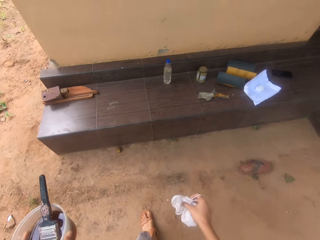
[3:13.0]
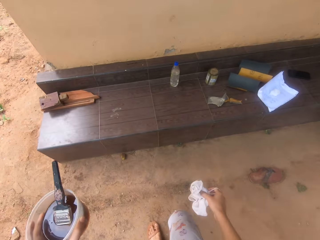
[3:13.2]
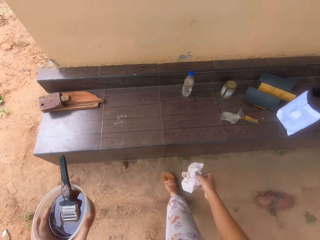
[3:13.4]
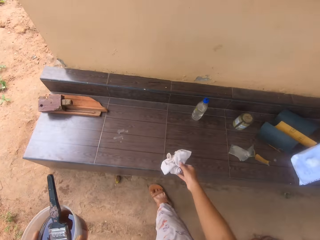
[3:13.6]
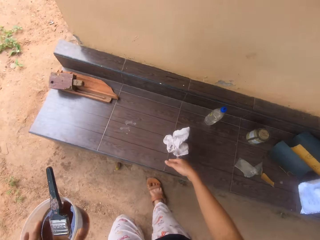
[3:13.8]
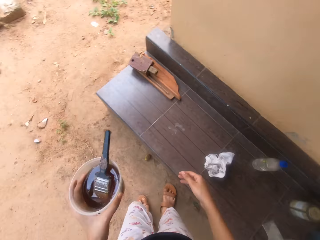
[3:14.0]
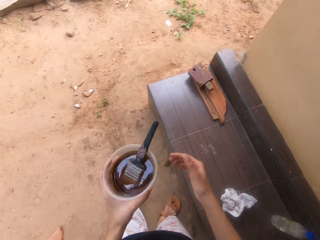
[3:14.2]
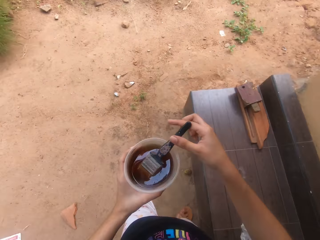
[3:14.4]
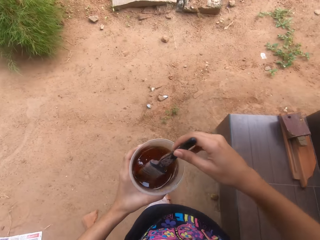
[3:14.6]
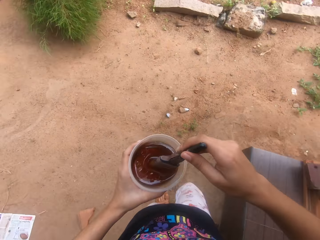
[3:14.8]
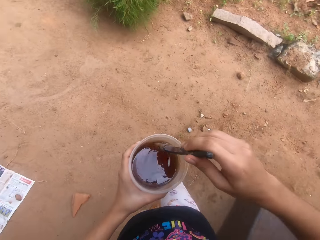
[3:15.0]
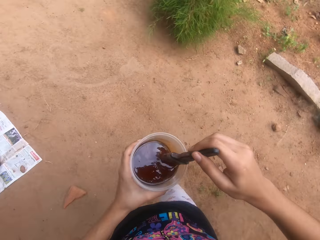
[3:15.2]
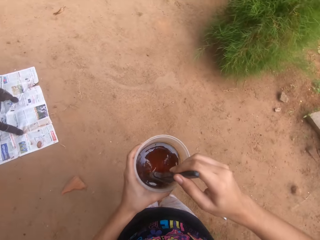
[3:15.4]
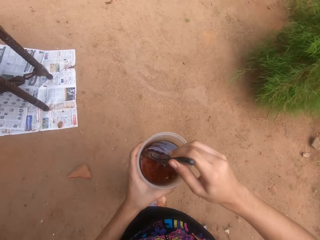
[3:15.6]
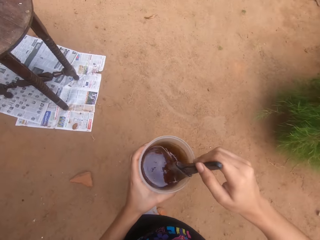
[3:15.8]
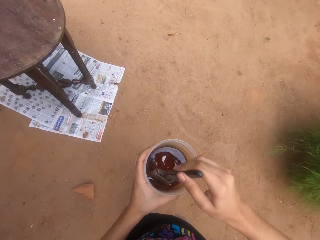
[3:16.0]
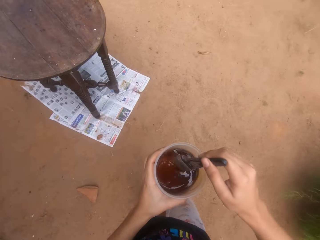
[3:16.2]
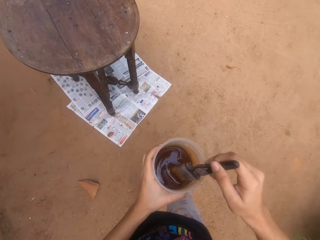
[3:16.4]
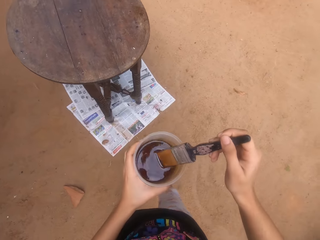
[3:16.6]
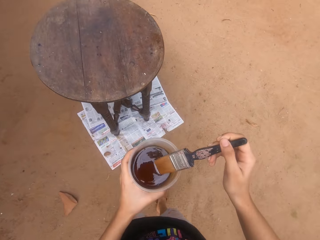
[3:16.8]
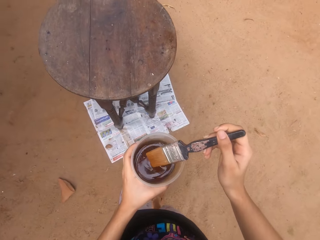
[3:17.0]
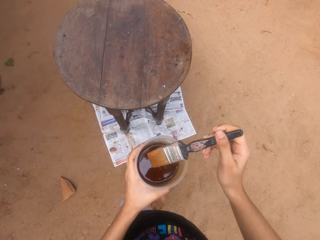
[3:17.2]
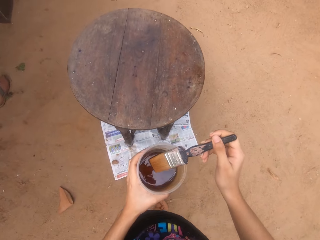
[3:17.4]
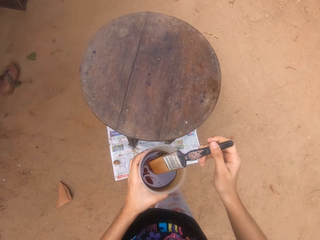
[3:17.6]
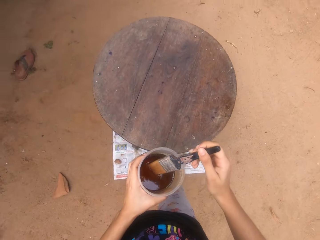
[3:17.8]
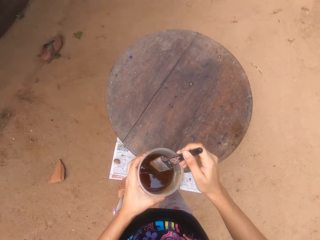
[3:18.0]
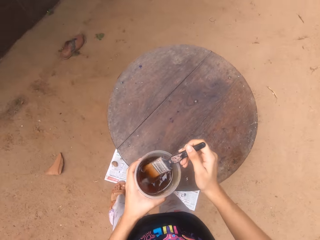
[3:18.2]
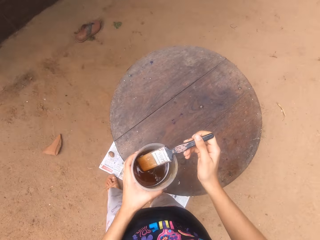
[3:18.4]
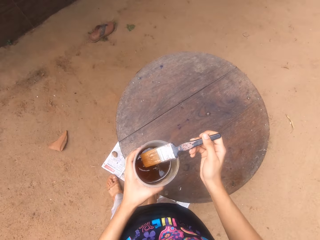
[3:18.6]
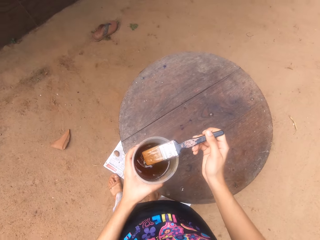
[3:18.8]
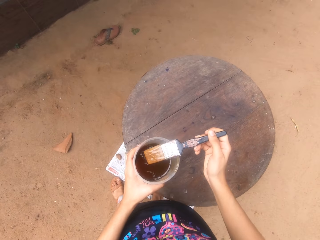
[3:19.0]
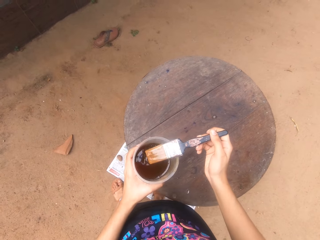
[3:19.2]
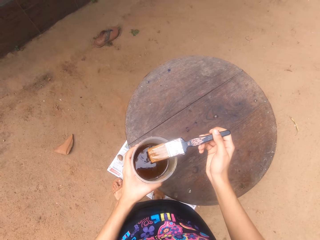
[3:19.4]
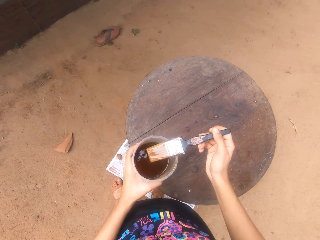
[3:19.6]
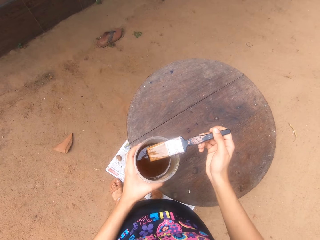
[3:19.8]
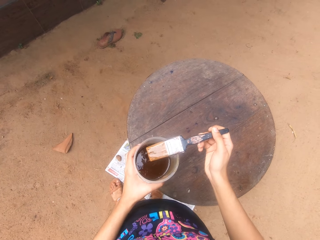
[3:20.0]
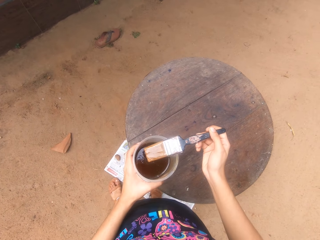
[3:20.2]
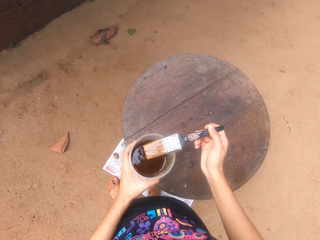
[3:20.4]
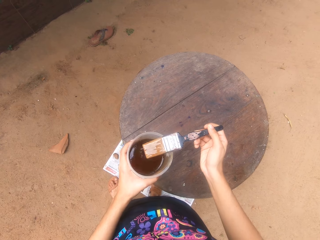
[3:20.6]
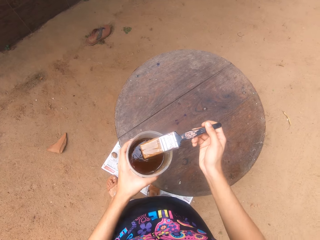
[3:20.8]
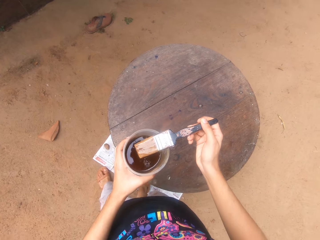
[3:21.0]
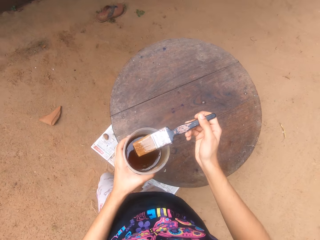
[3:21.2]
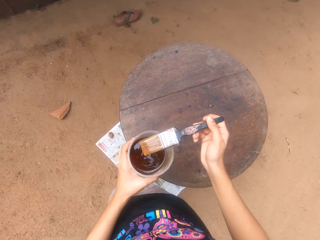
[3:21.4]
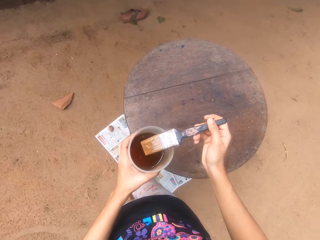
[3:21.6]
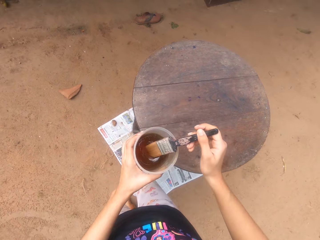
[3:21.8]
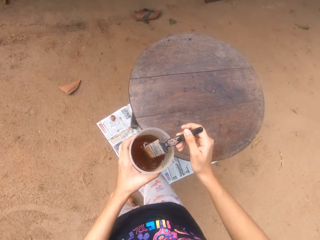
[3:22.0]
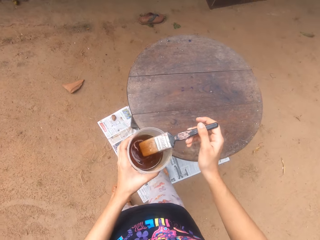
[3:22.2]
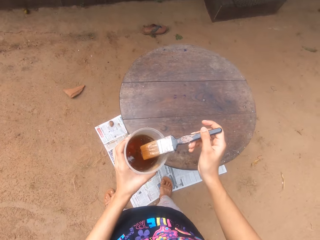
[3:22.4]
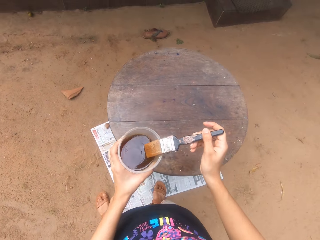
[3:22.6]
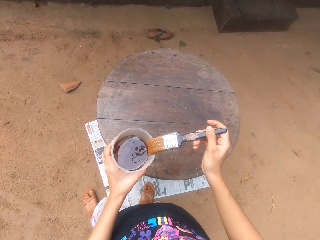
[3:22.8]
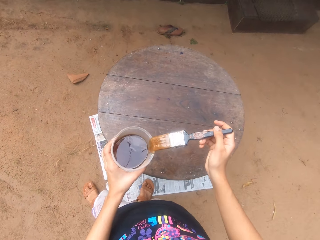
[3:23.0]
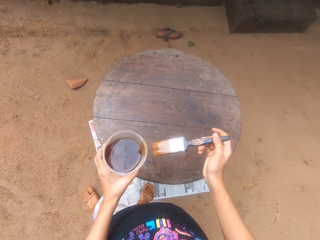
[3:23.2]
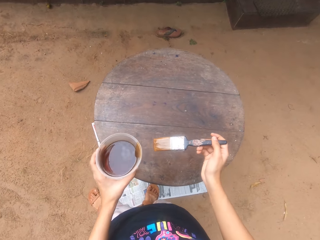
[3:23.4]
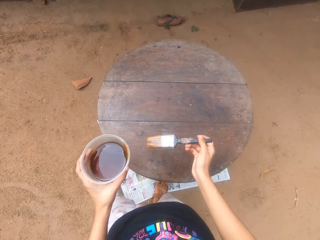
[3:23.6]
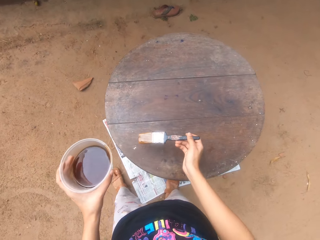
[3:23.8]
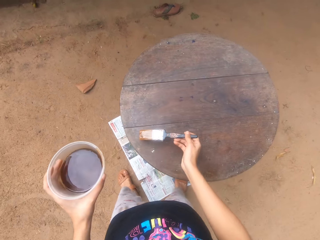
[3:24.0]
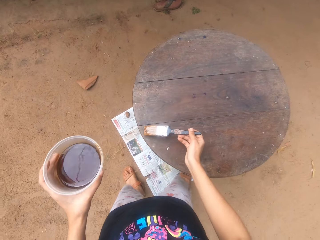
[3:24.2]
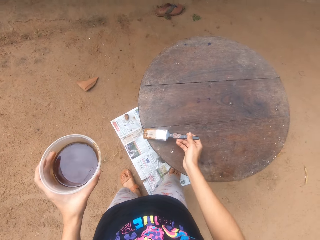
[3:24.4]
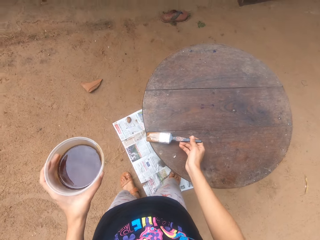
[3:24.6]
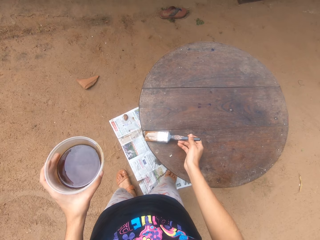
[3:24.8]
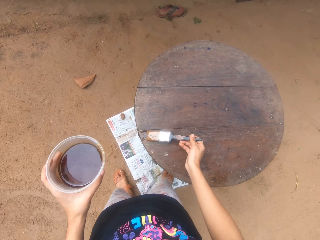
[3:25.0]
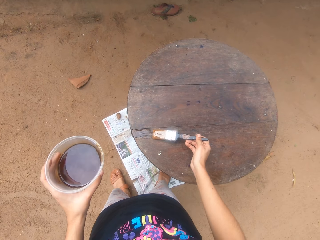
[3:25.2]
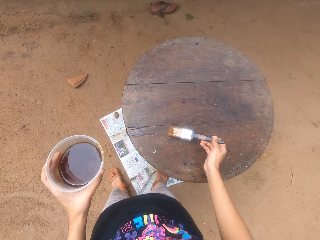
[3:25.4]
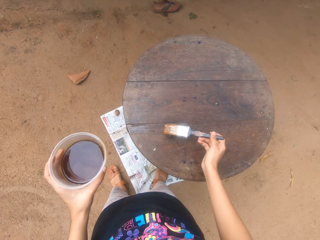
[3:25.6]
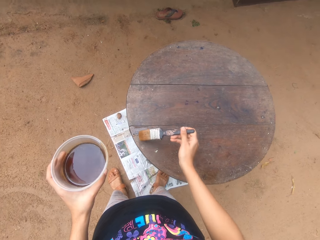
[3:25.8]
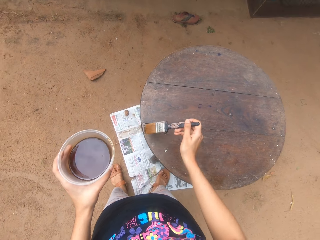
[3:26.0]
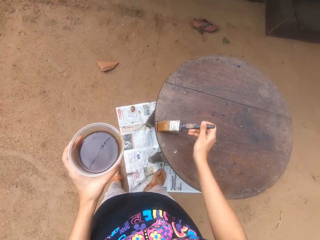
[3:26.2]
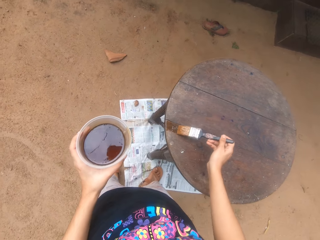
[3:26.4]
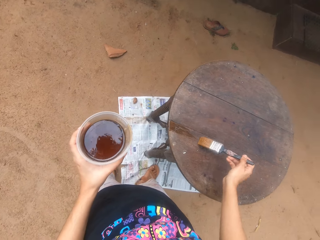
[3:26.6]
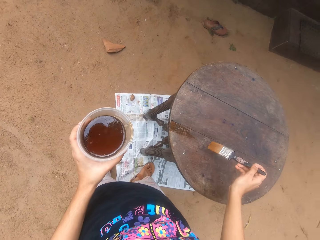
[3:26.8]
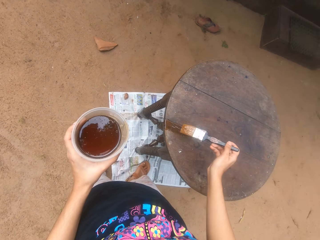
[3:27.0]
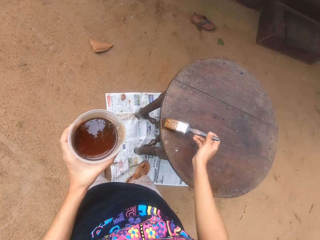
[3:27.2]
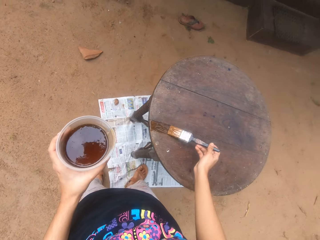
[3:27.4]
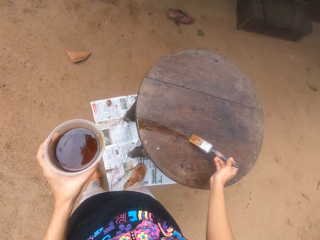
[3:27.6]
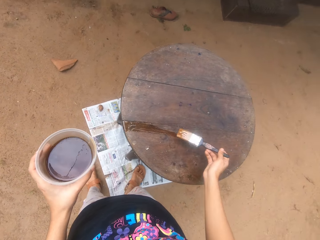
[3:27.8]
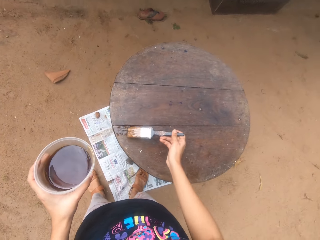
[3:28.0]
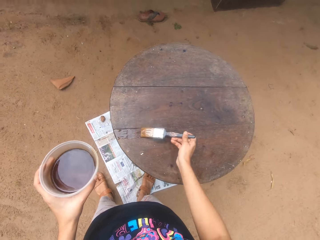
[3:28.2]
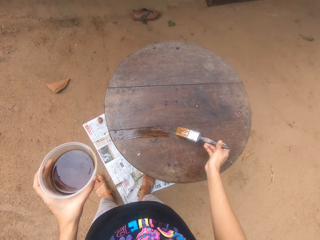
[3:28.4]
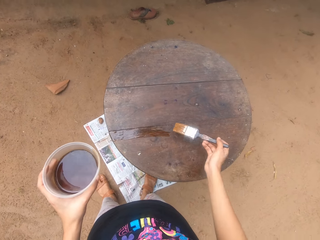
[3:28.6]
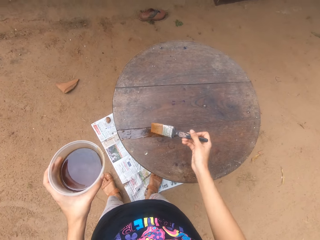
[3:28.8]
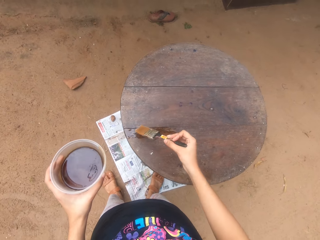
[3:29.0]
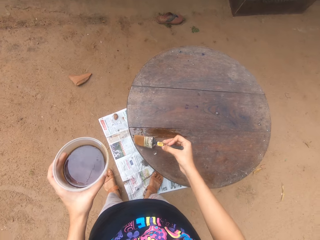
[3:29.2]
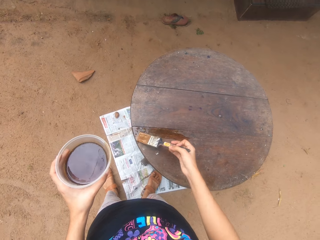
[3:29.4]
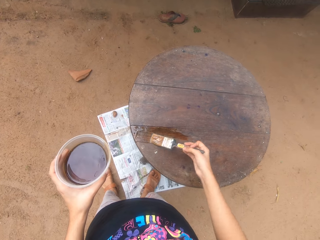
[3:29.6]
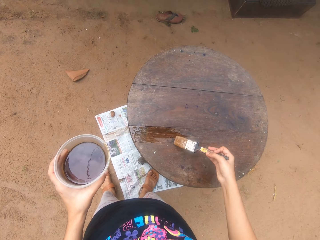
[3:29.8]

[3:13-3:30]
The camera wearer drops the rag on the table with her right hand. She stirs the lacquer in the cup with the paintbrush in her right hand. She picks the paintbrush. She dips the paintbrush in paint. She holds the paintbrush. She moves backwards. She scoops paint with the paintbrush. She wipes the paintbrush with a tumbler. She applies some lacquer on the table with the paintbrush in her right hand.

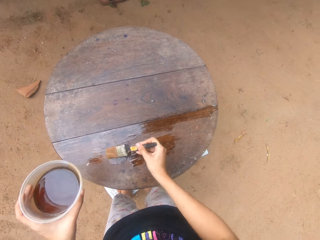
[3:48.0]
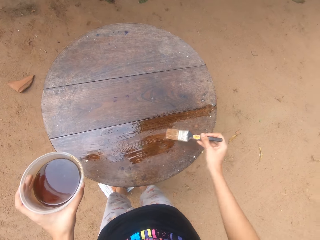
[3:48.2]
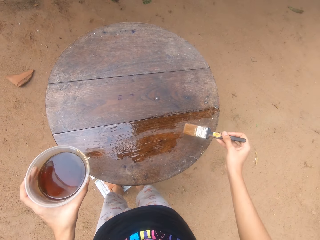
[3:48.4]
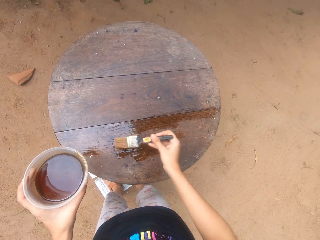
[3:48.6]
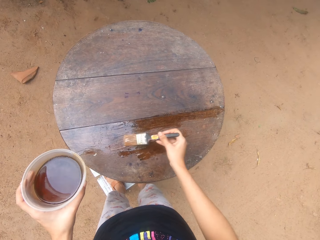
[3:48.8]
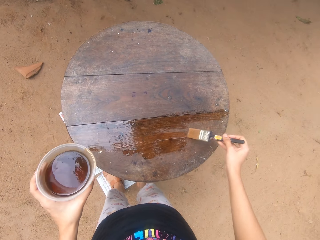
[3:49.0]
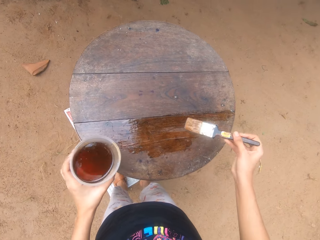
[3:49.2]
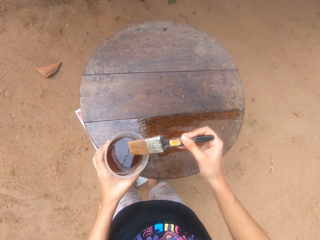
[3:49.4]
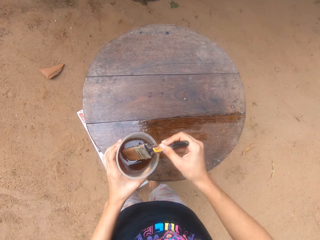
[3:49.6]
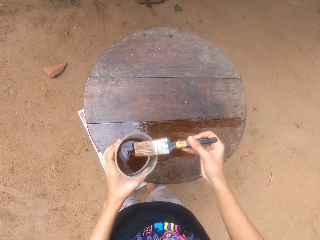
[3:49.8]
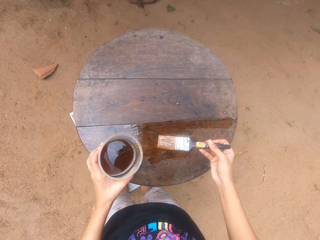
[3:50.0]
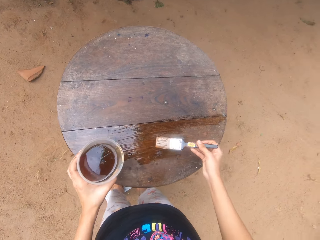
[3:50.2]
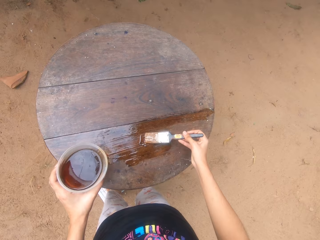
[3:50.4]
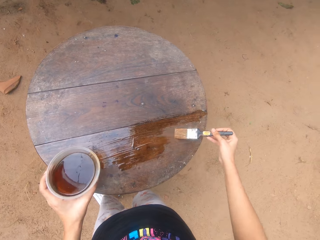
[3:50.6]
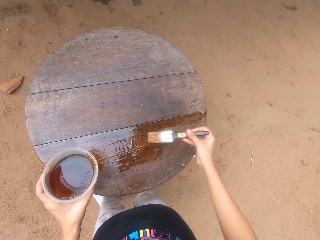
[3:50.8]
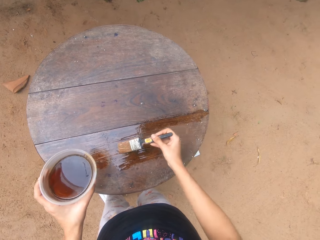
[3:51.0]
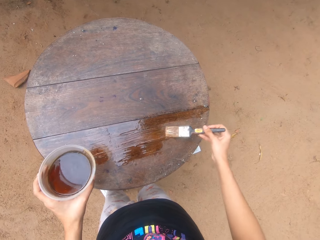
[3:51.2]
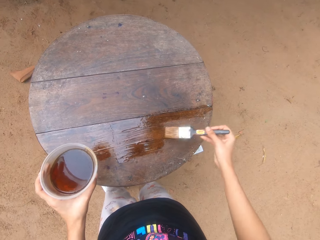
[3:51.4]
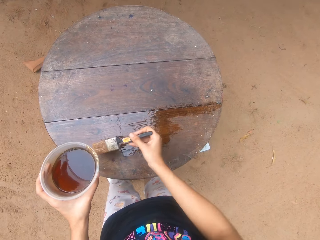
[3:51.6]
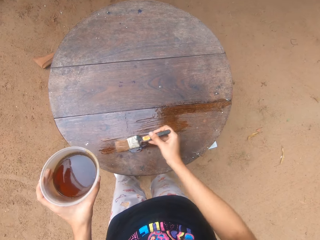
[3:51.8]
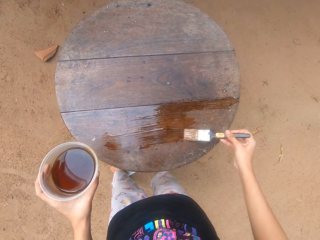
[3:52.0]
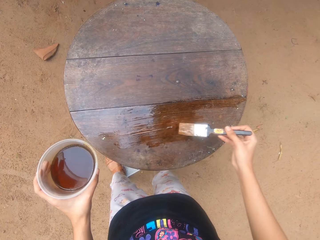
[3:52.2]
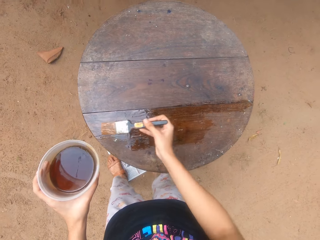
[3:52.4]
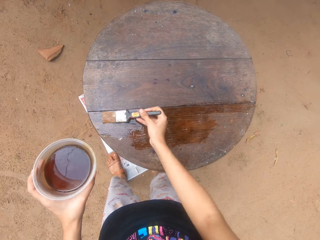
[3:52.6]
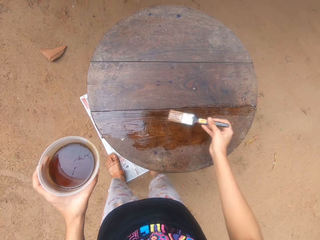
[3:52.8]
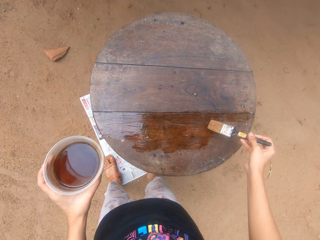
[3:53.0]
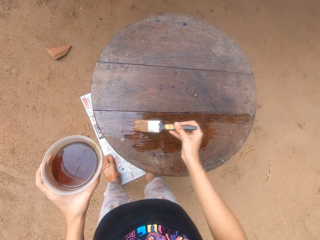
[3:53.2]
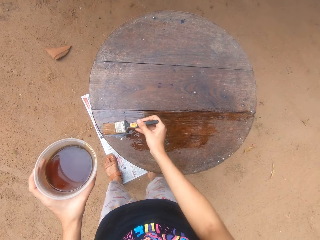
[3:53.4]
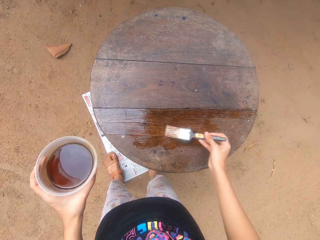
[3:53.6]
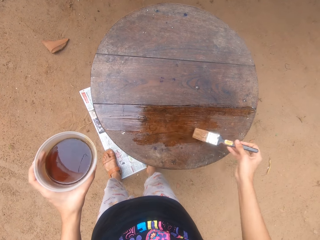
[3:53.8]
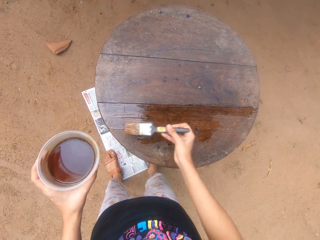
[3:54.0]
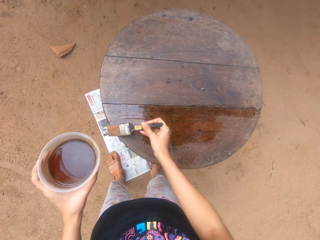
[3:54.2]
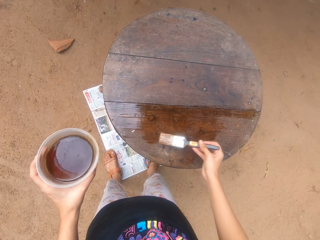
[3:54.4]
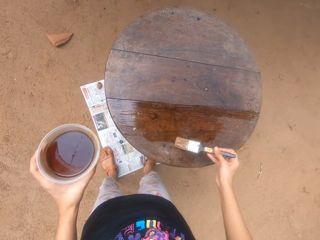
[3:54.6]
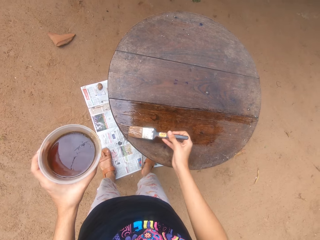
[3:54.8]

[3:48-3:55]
The camera wearer dips the paintbrush in the cup of lacquer in her left hand with her right hand. She applies some lacquer on the table with the paintbrush in her right hand.
